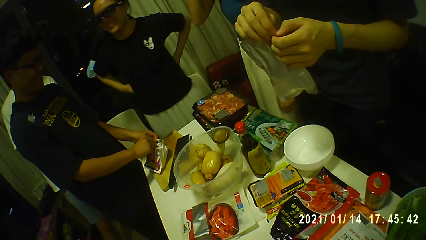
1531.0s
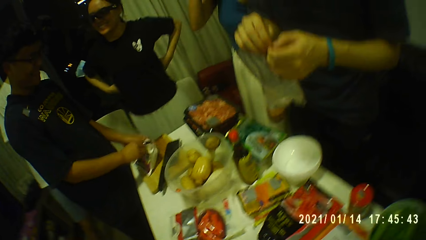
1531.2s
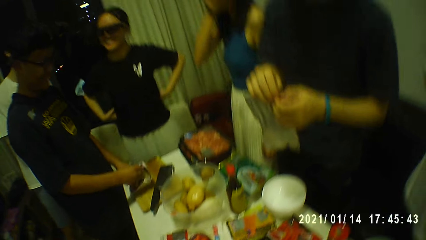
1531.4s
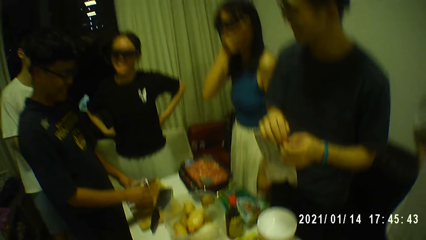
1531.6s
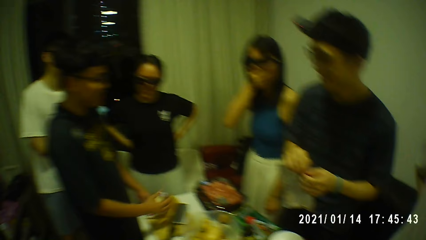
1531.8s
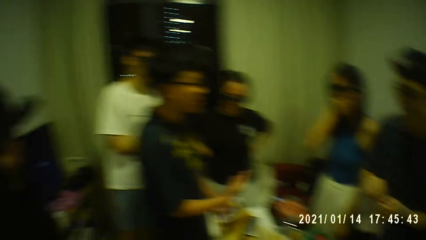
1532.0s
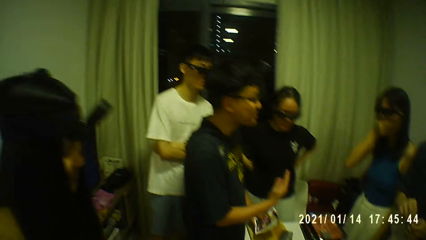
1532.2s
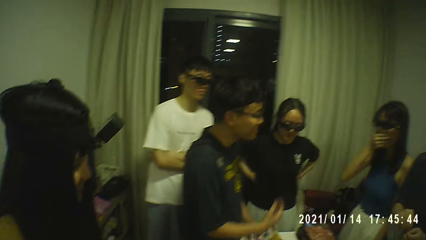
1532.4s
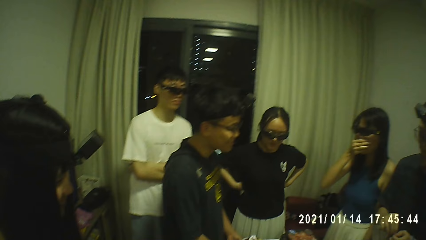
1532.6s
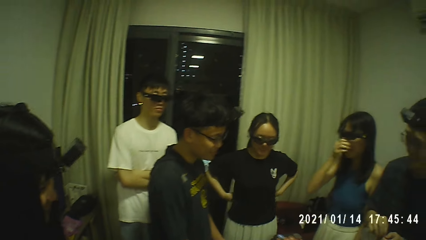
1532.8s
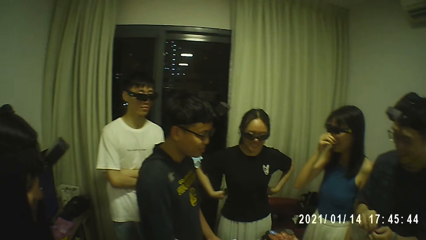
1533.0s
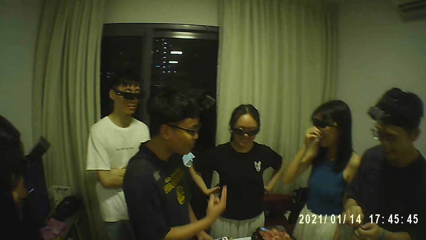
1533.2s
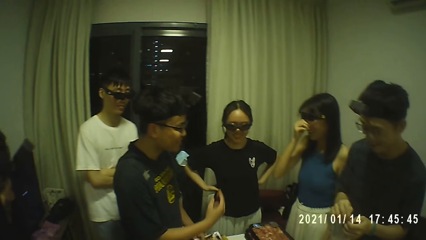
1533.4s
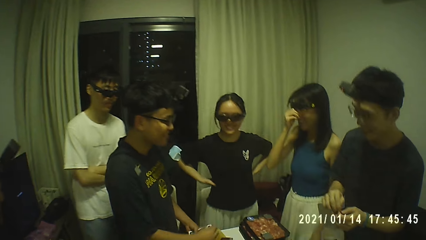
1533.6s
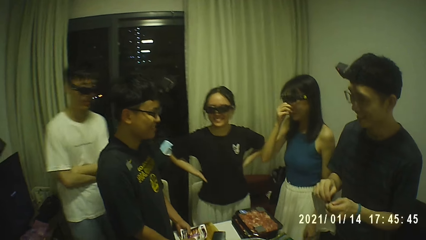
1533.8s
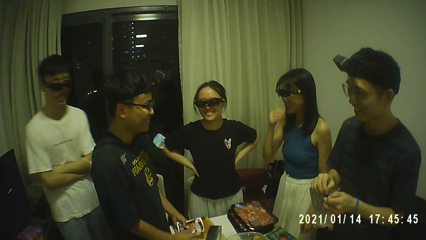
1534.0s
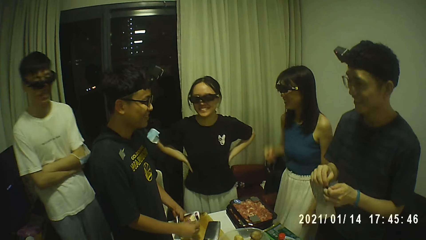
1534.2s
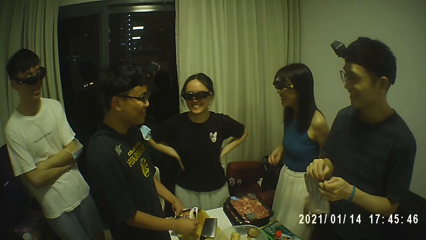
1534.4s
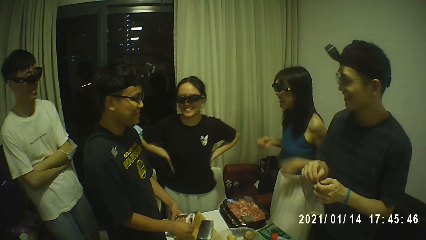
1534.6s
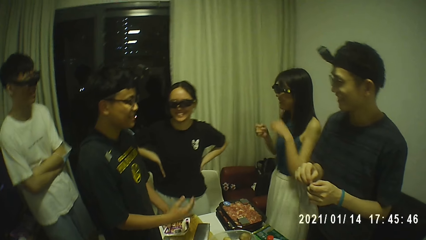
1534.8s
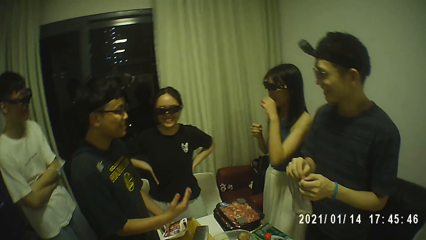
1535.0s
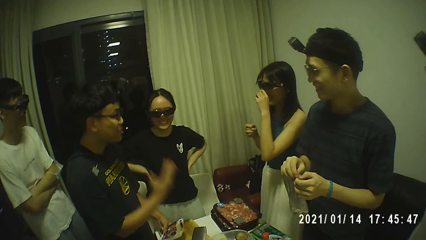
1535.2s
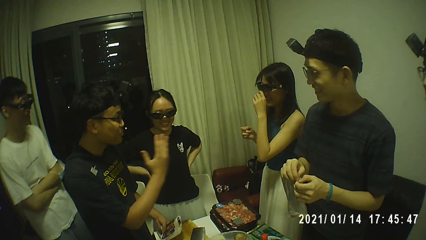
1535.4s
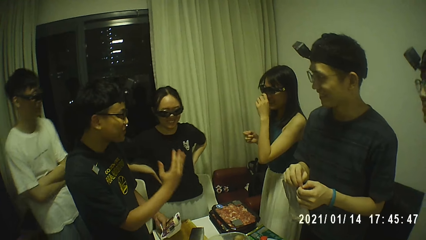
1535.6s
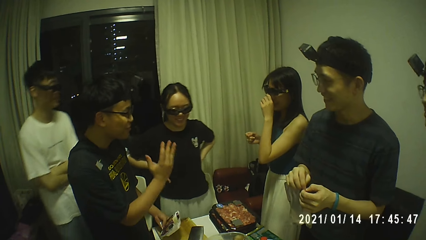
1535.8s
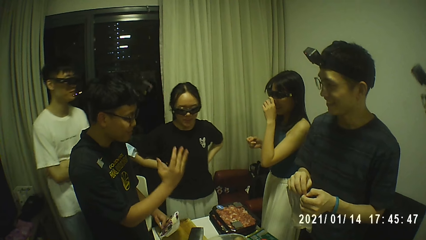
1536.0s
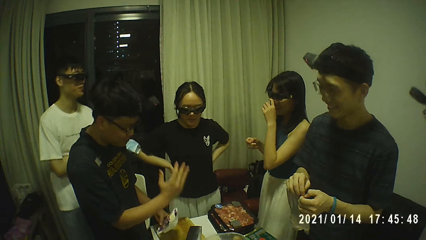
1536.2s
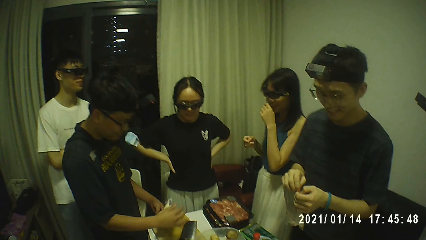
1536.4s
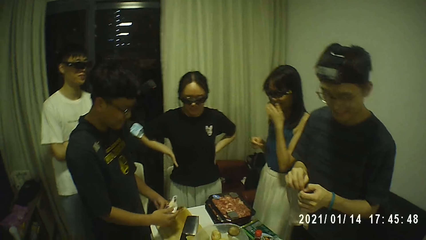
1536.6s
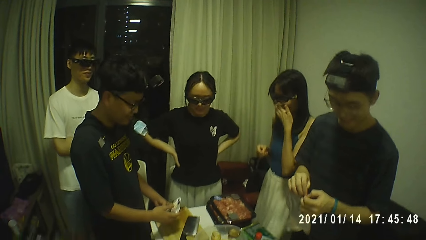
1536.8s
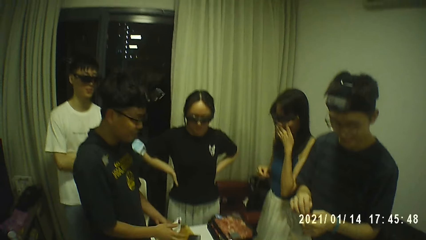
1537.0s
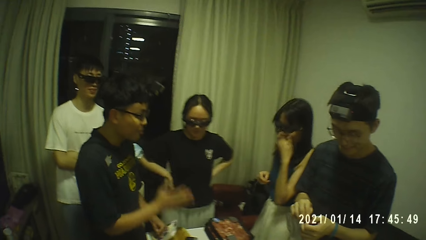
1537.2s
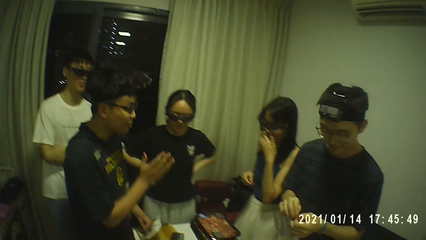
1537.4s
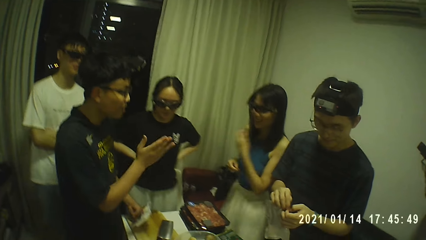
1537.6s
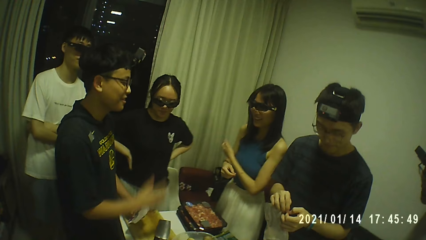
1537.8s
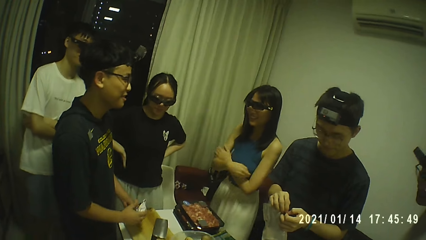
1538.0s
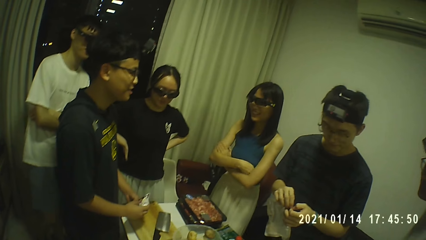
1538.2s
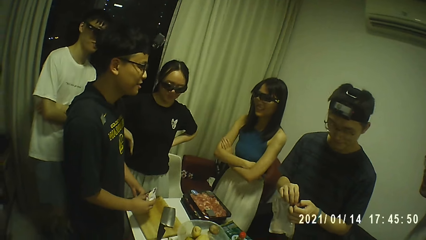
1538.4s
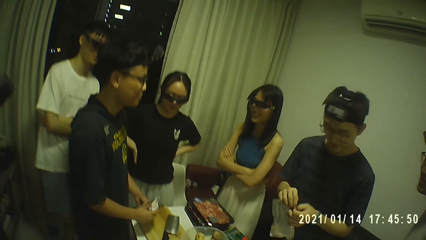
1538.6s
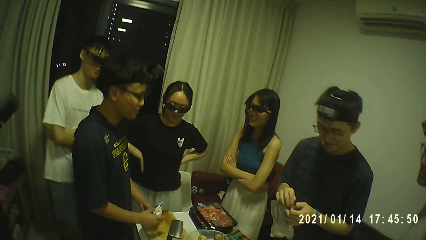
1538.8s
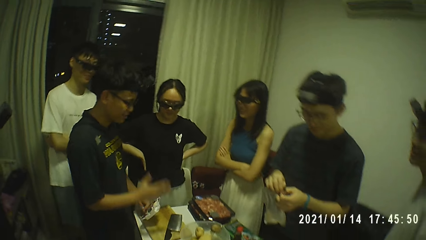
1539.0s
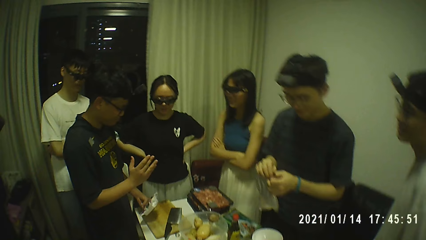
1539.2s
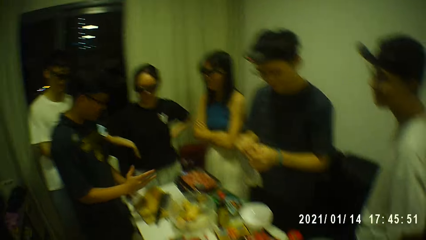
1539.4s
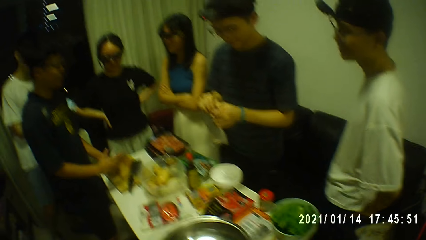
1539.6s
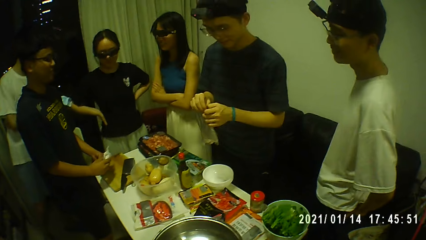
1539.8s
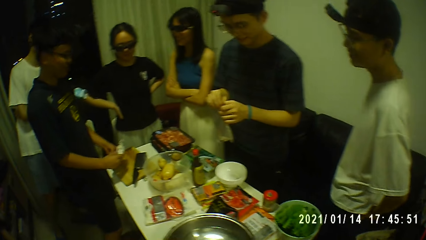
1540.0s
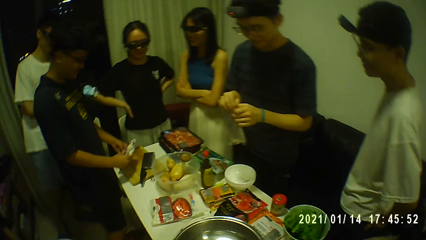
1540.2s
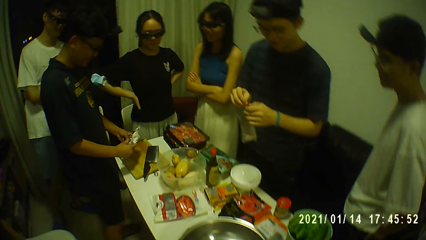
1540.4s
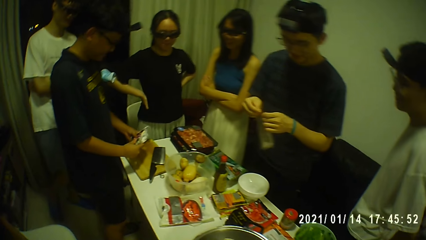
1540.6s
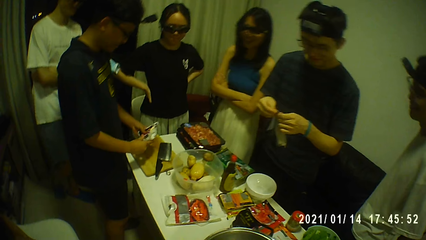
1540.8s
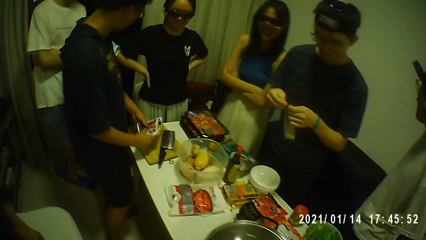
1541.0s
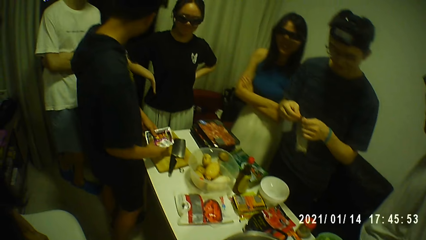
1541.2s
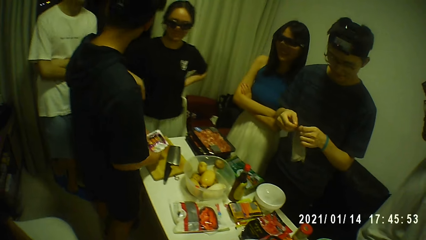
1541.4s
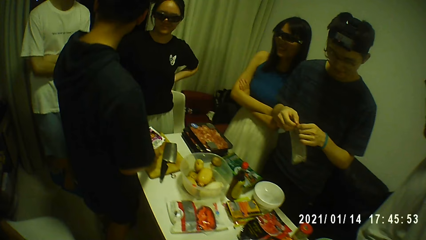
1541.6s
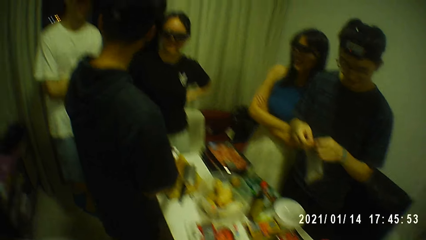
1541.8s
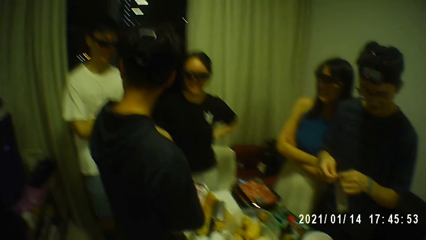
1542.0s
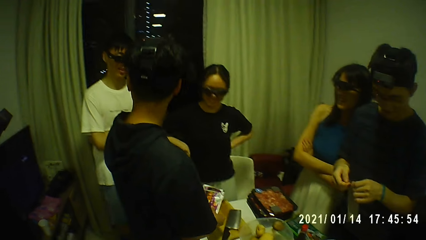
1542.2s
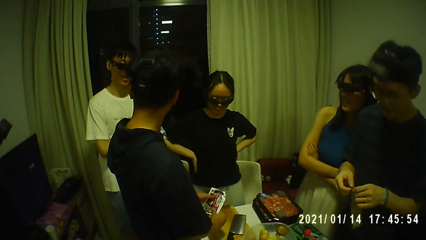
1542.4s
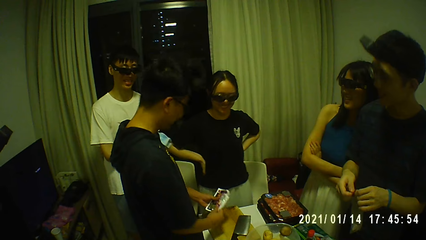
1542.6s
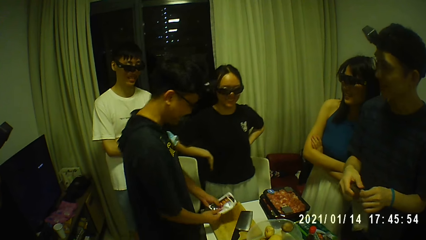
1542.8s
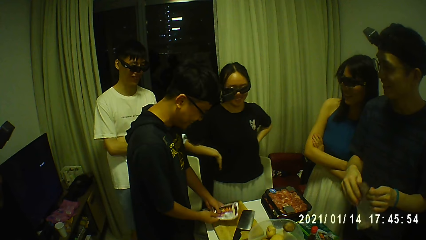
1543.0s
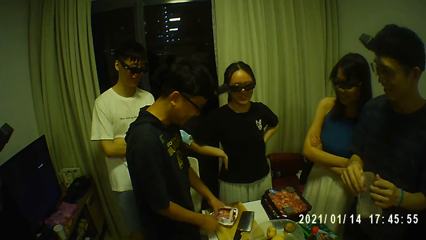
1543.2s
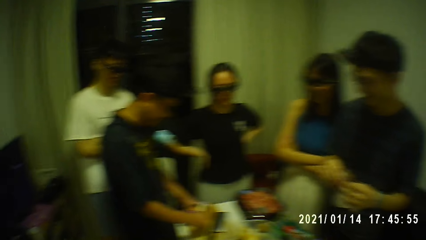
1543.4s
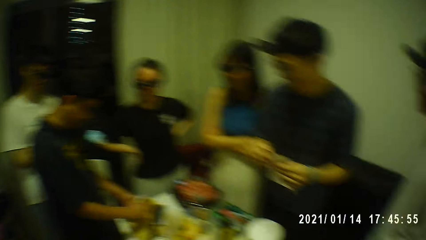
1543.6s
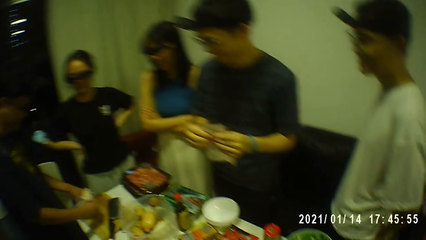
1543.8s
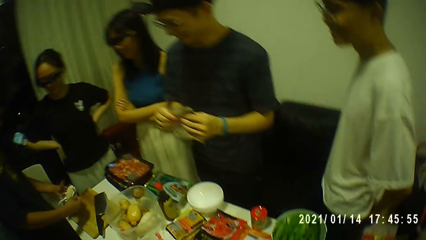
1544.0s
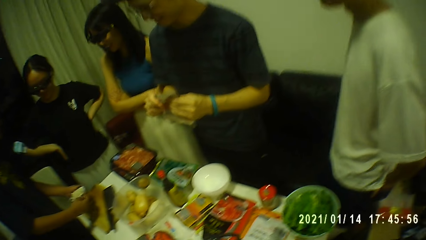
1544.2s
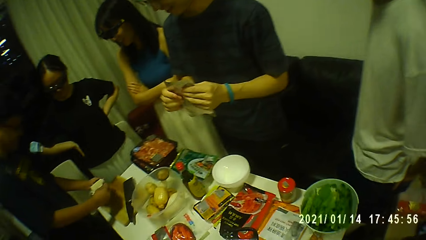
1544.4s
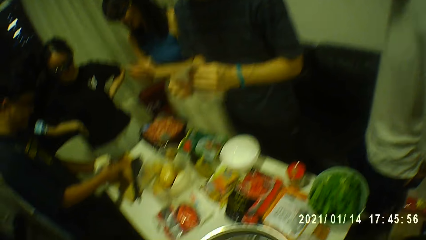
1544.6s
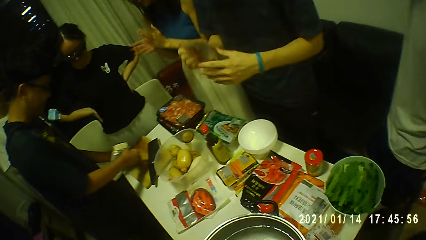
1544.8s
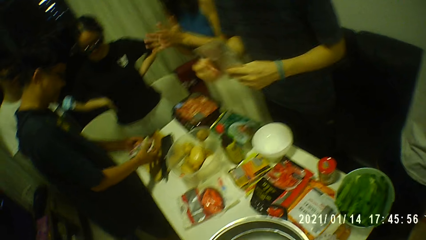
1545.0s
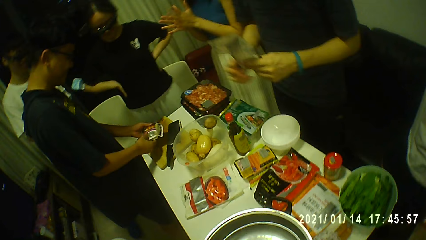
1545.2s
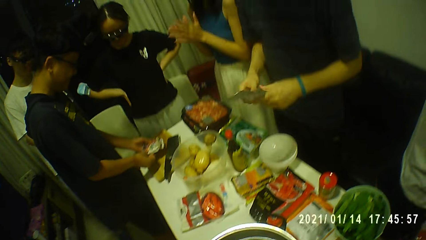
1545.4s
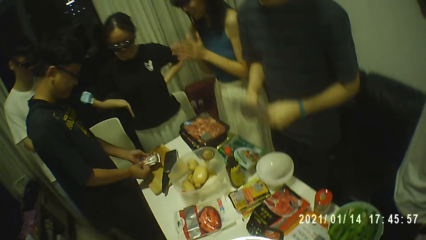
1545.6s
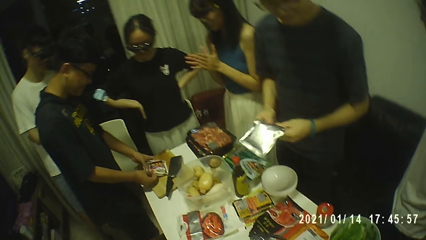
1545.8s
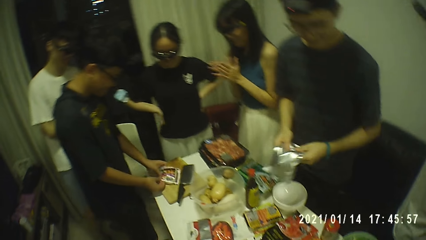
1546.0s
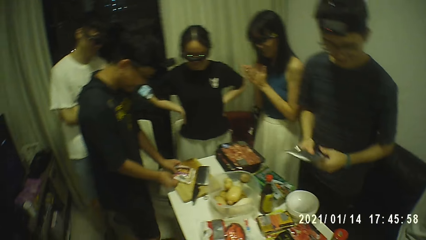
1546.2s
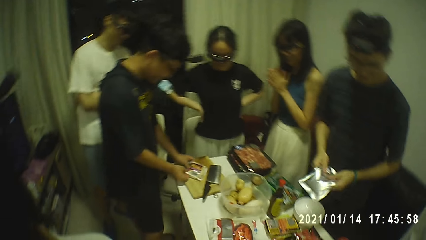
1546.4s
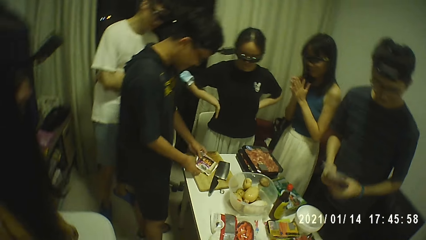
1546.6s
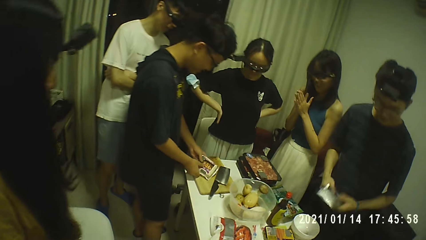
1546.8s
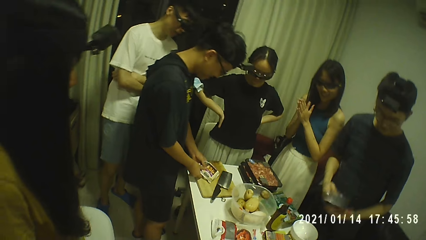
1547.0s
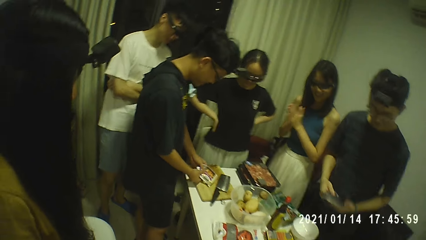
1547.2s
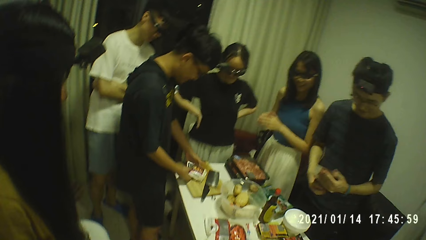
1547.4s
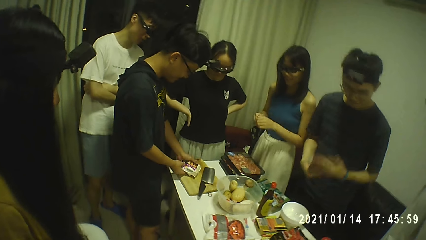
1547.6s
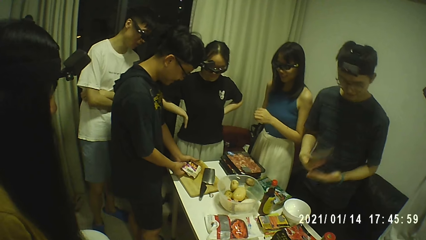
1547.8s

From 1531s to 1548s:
A man picks up the bag of margarine from the chopping board on the table with his left hand. The man interacts with the camera wearer and the group of people. A woman touches a pair of glasses on her face with her right hand. The man holds the bag of margarine with both hands. The man holds the bag of margarine with his left hand. The woman touches the pair of glasses on her face with her left hand. The man holds the bag of margarine with both hands. The man holds the bag of margarine with his left hand. The woman interacts with the man. The man holds the bag of margarine with both hands. The man holds the bag of margarine with his left hand. The man holds the bag of margarine with both hands. The man interacts with the camera wearer and the group of people. The man drops the bag of margarine on the chopping board on the table with his left hand. The man holds the bag of margarine with both hands. Another man shakes the foil bag in both hands. The woman claps her hands together. The first man fiddles with the bag of margarine on the chopping board on the table with both hands.
